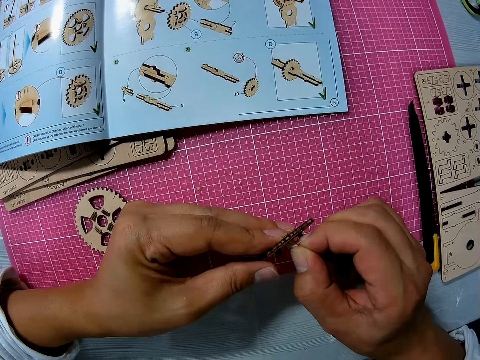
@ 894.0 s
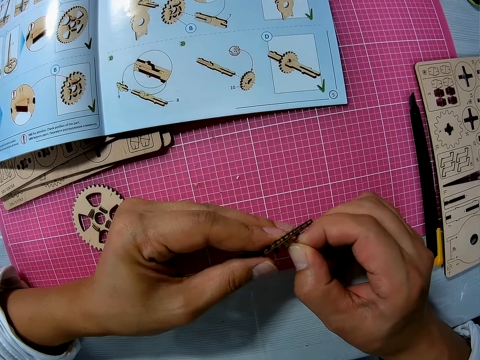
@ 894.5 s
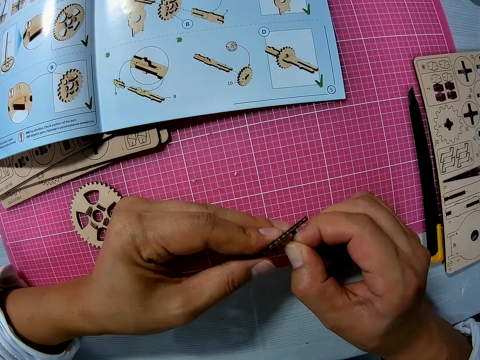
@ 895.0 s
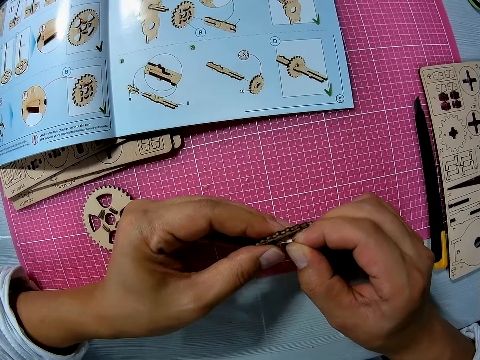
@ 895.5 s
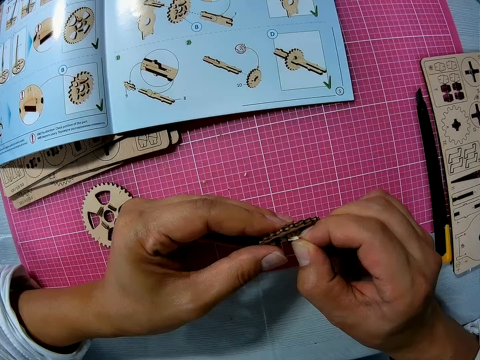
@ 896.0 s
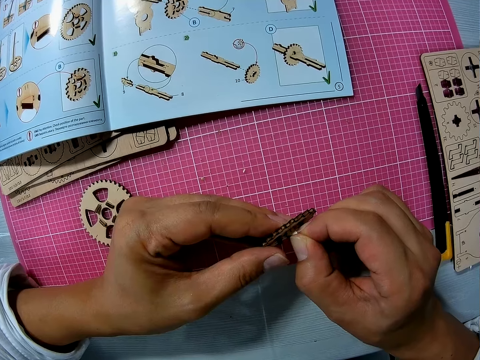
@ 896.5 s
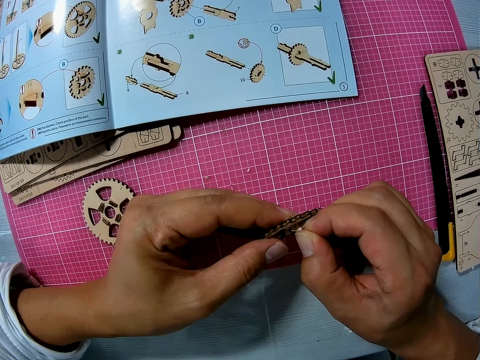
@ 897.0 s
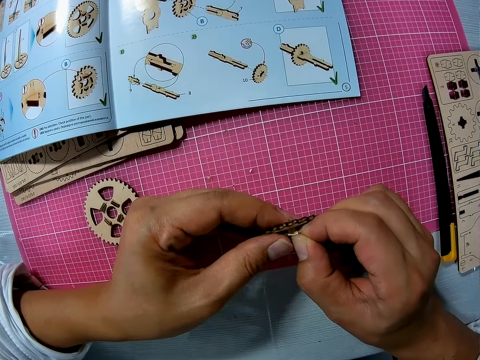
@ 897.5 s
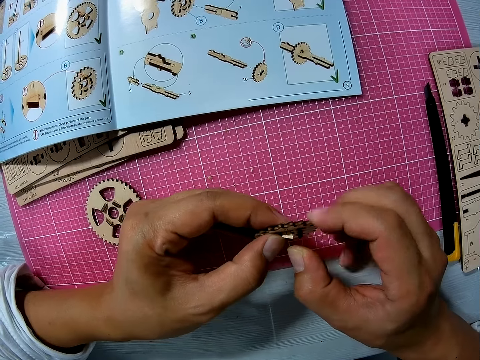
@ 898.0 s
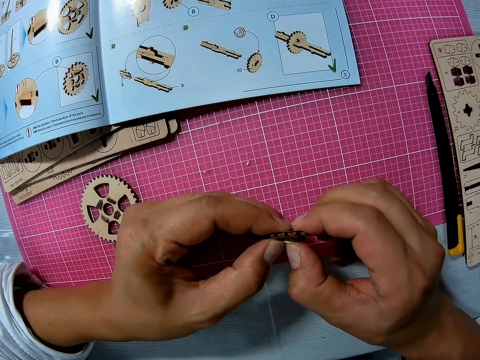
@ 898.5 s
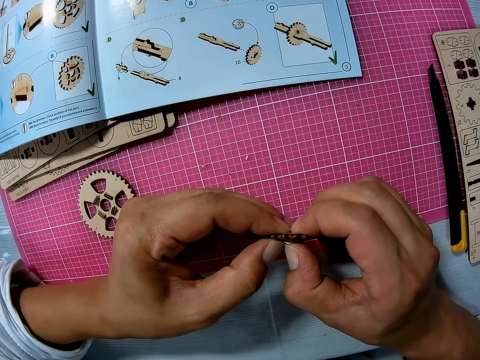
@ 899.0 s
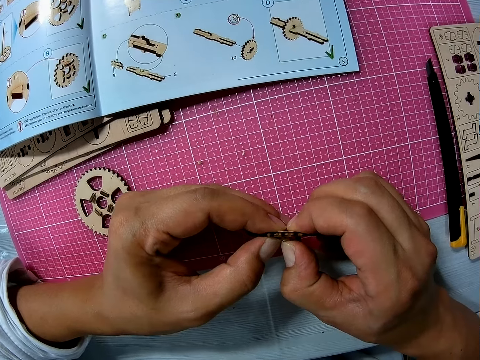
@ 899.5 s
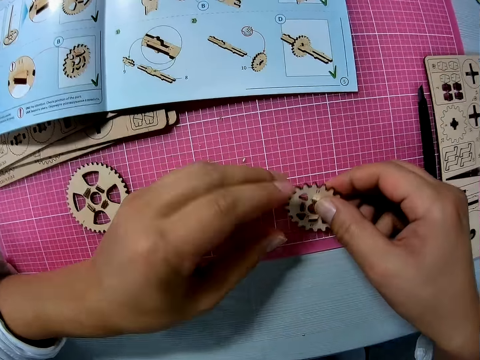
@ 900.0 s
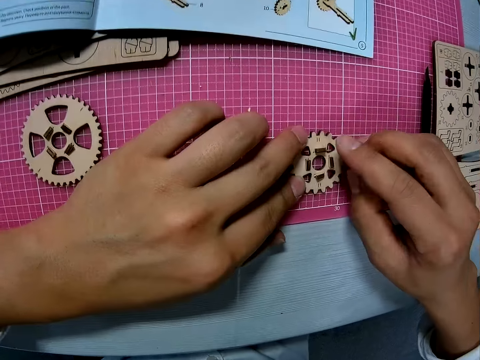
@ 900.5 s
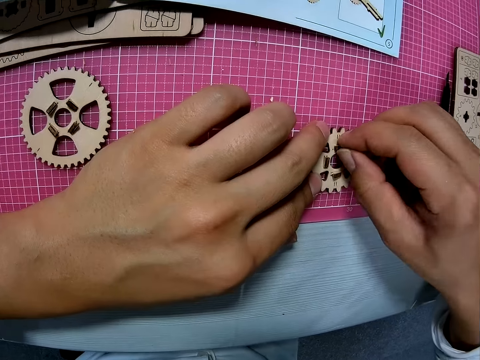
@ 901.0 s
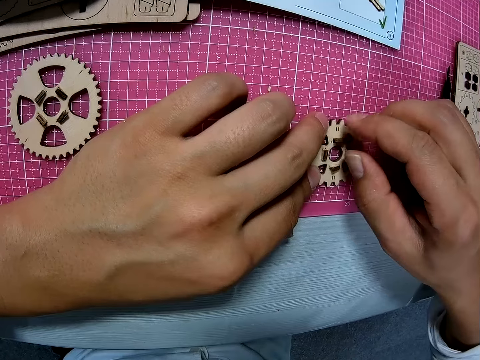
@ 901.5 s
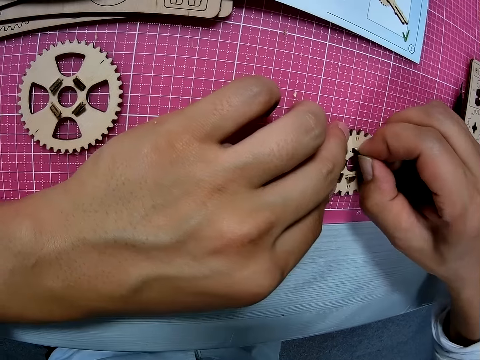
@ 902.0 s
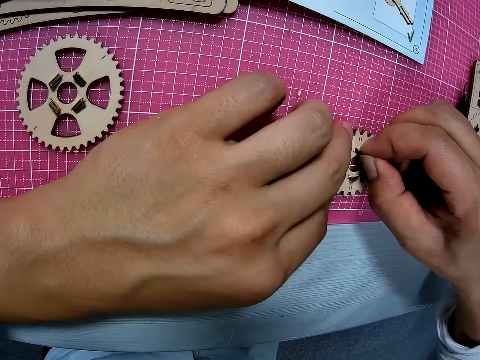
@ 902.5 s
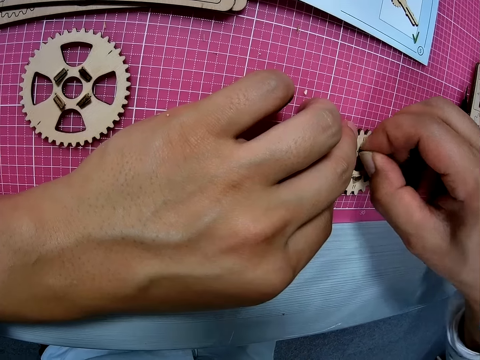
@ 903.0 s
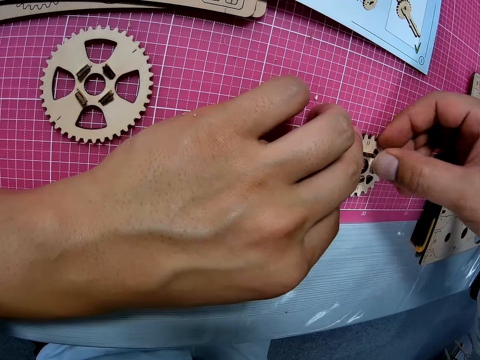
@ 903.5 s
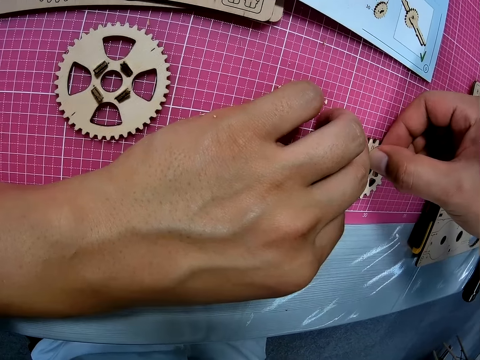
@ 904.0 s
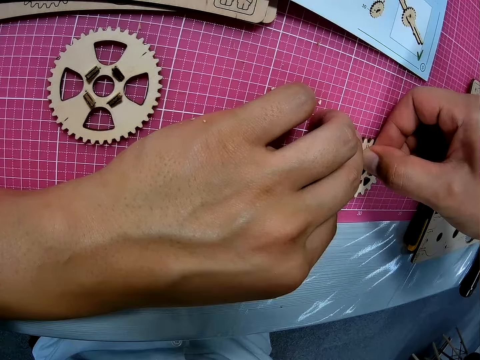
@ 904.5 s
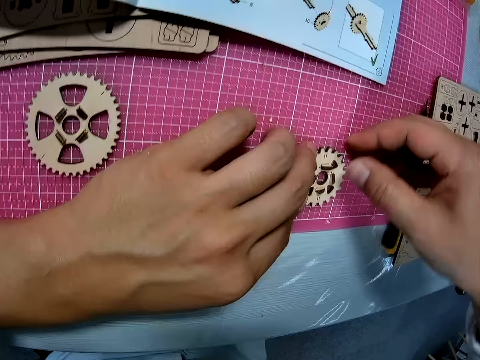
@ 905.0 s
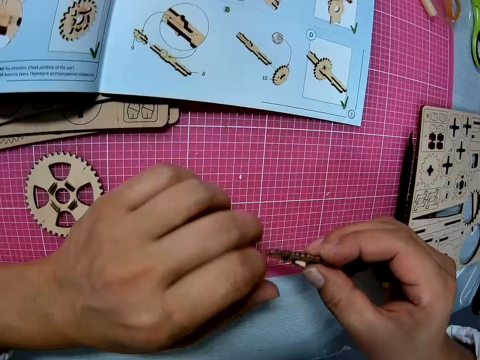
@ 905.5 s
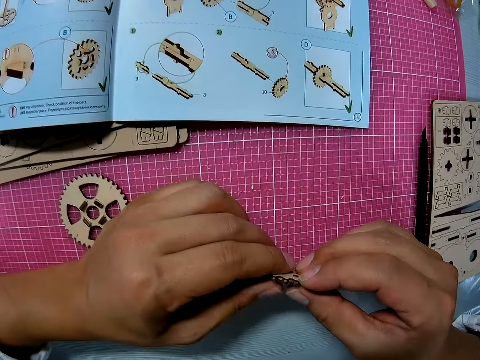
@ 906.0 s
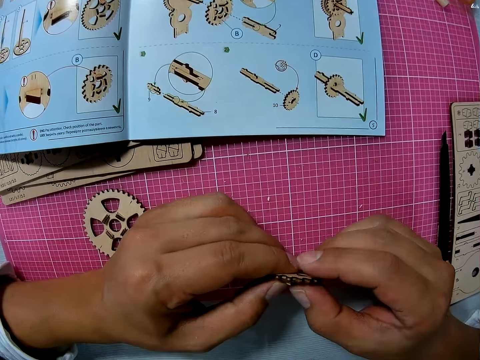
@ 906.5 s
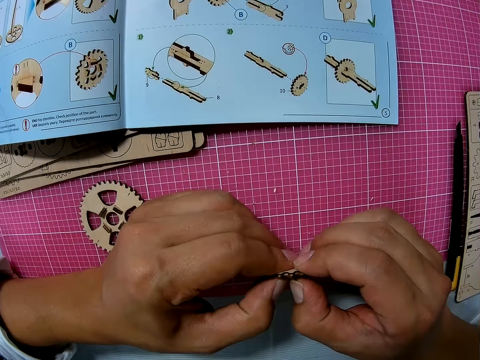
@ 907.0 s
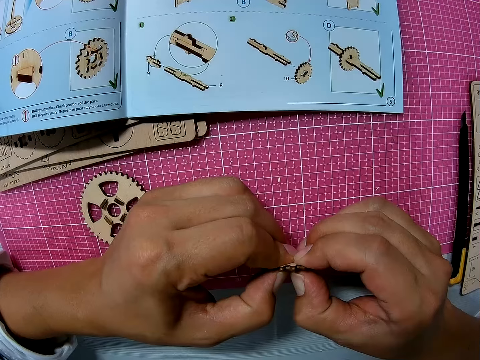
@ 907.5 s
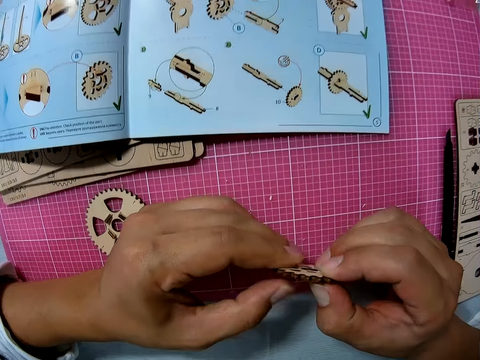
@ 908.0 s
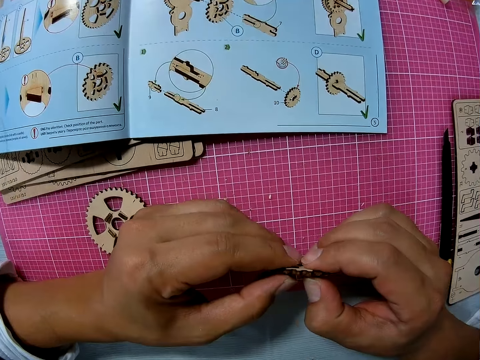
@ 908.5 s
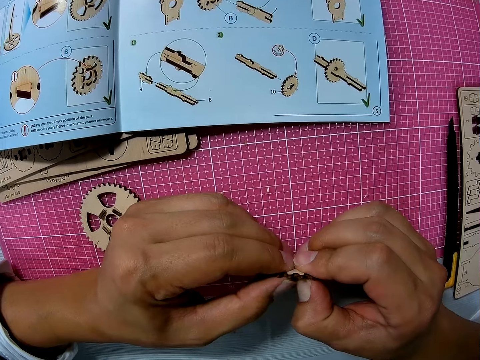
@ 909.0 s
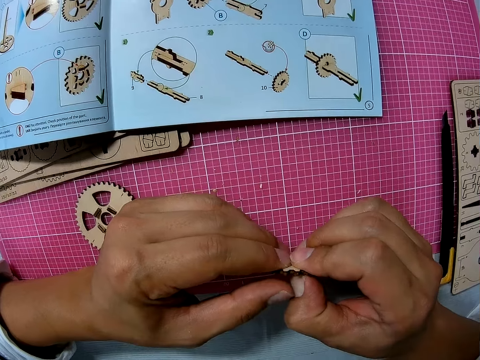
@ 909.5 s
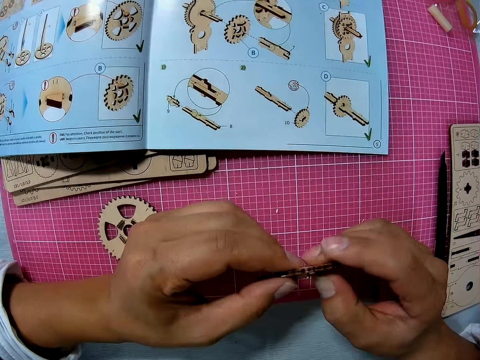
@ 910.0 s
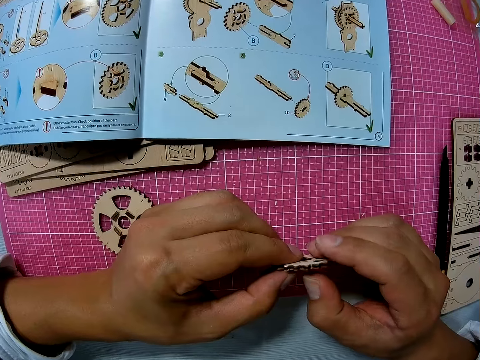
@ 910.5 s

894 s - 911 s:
The camera wearer drops the wooden piece on the table. She fits the woodchip into the wooden piece on the table. She lifts up the wooden piece from the table and fits the woodchips into the wooden piece with her hands.

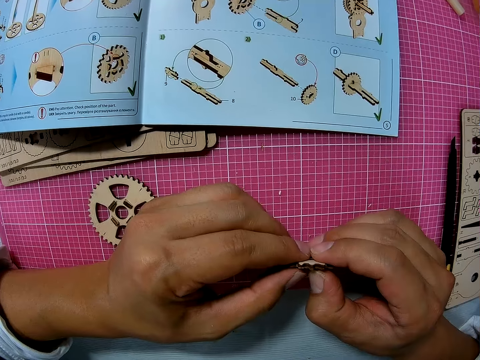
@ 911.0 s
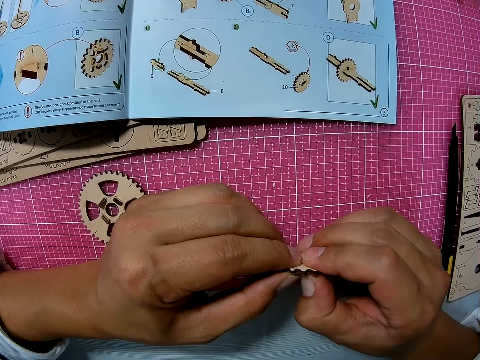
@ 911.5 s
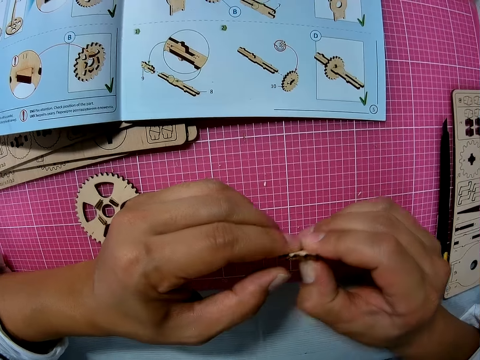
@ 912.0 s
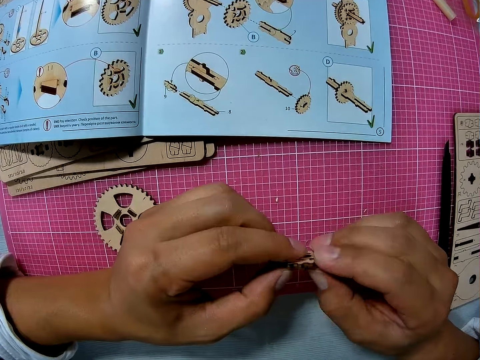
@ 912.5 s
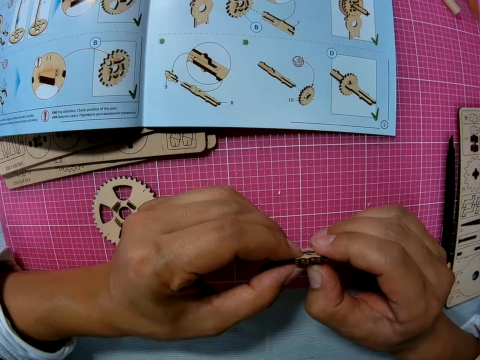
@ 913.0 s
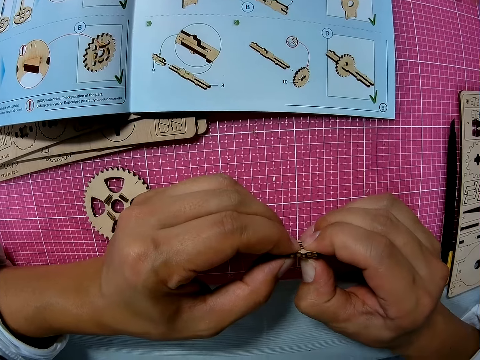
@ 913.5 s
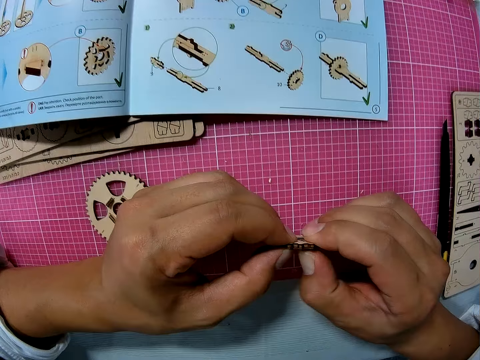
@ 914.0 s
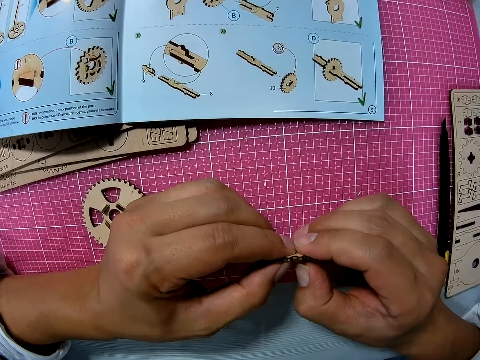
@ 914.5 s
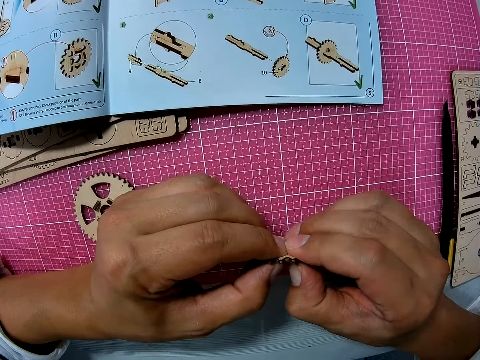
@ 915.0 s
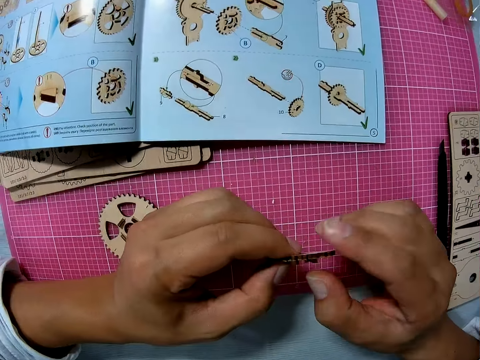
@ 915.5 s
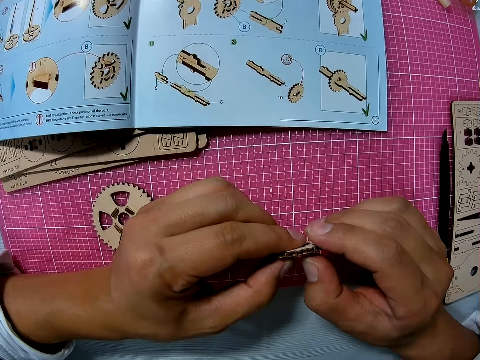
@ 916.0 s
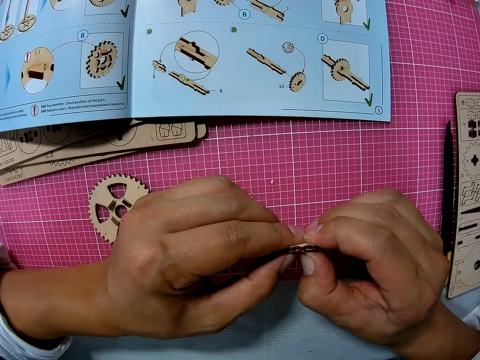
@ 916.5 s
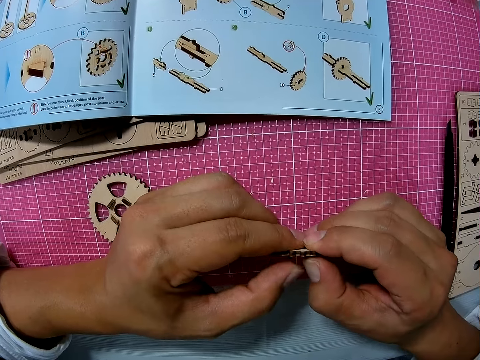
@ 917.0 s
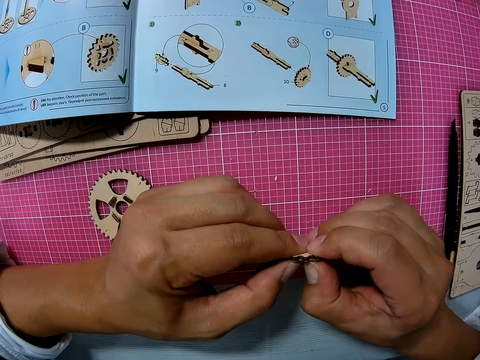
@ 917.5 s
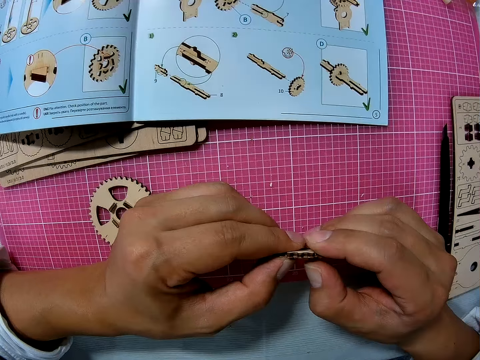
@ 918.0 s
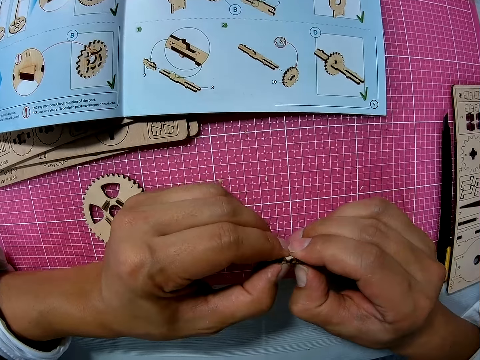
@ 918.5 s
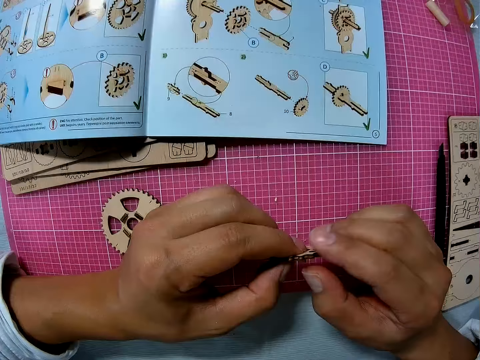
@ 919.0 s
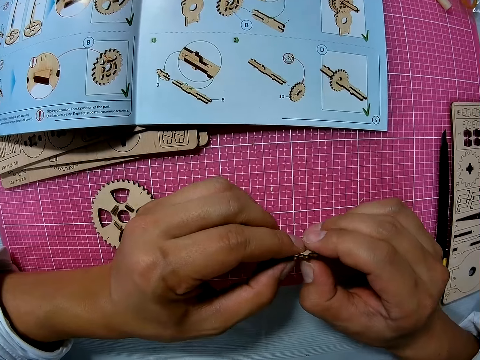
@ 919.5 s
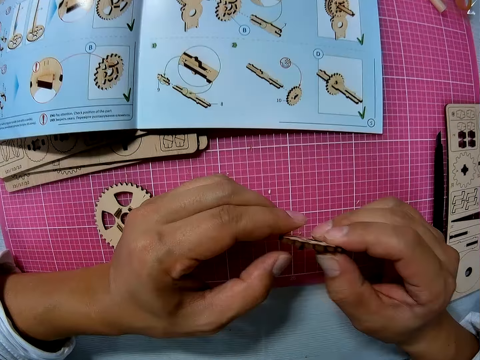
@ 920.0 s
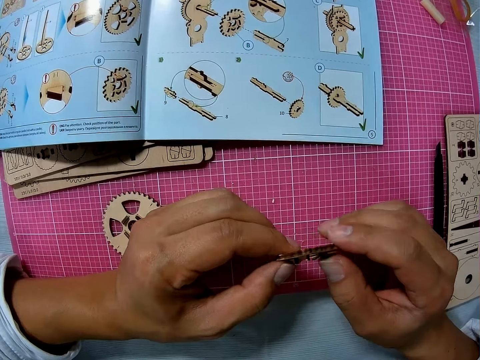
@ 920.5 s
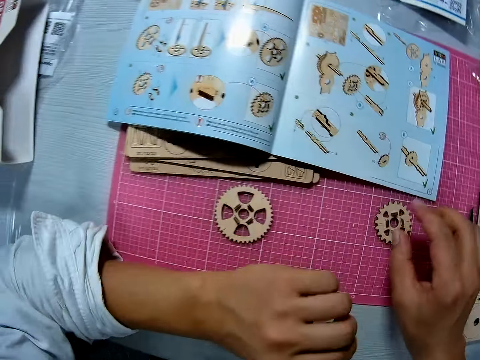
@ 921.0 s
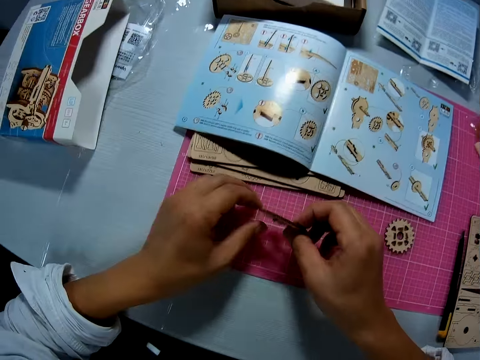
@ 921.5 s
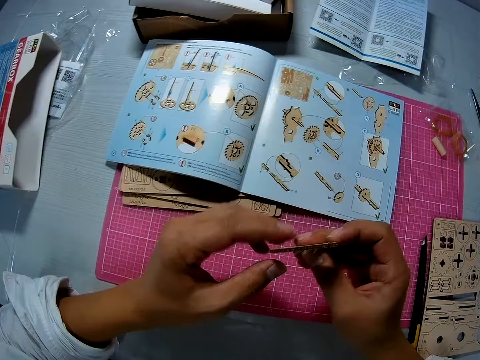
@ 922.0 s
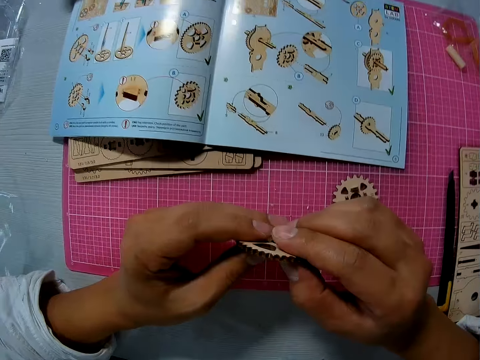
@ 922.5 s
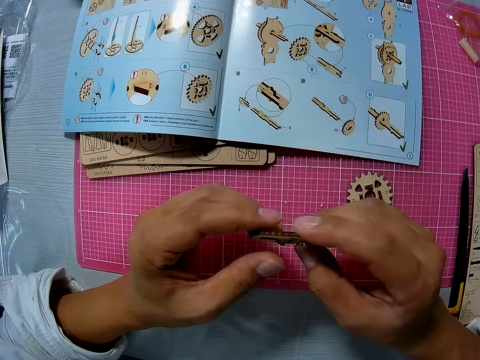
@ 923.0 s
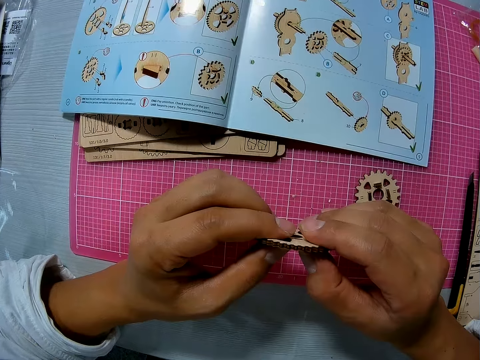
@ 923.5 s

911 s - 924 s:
The camera wearer drops the wooden piece on the table. She picks up another wooden piece from the table and presses the woodchip into the wooden piece with her hands.
